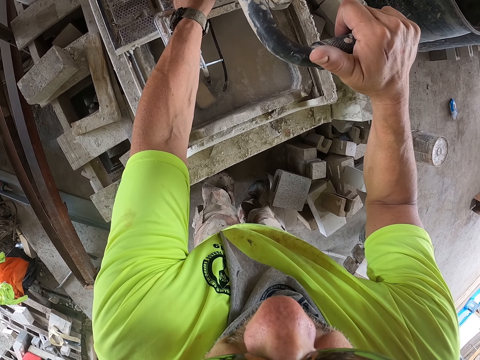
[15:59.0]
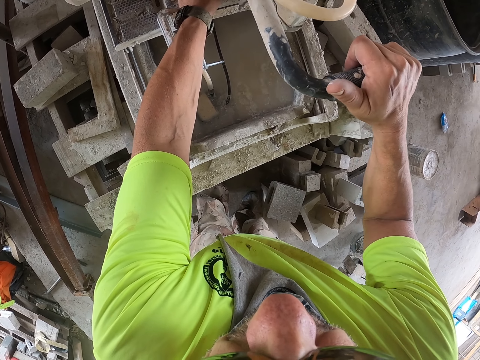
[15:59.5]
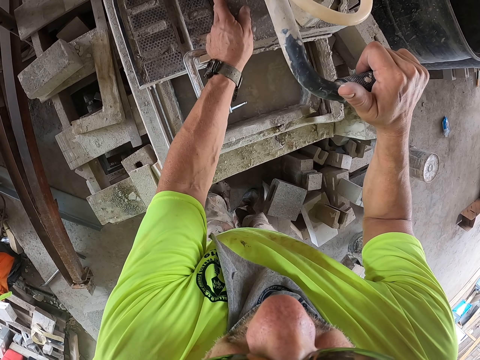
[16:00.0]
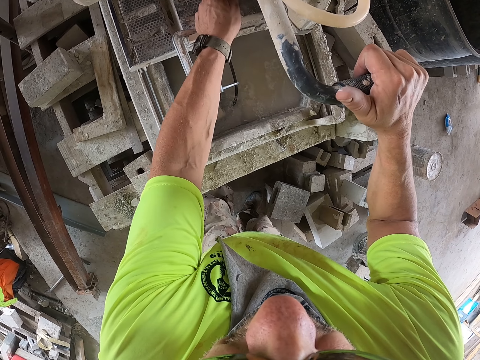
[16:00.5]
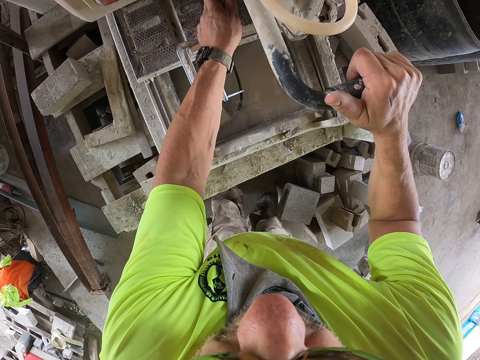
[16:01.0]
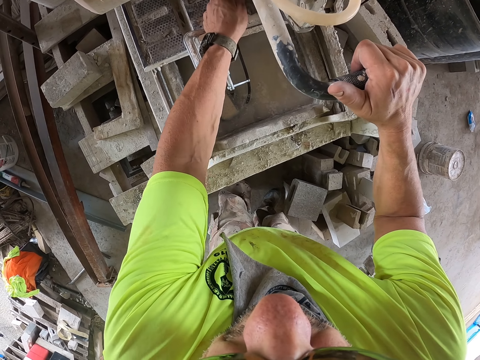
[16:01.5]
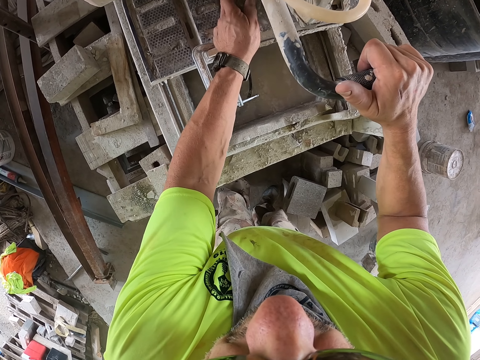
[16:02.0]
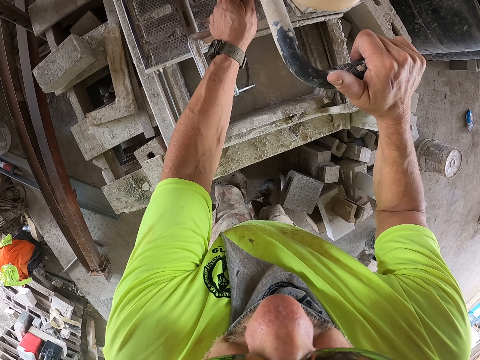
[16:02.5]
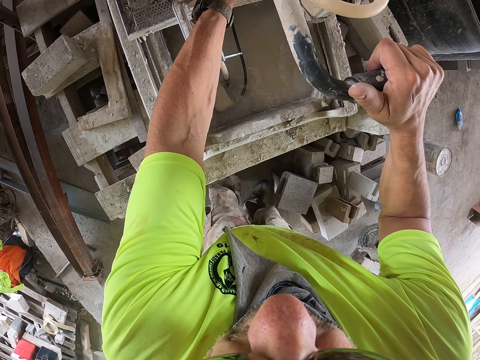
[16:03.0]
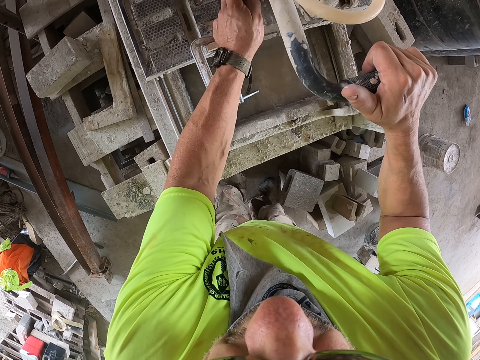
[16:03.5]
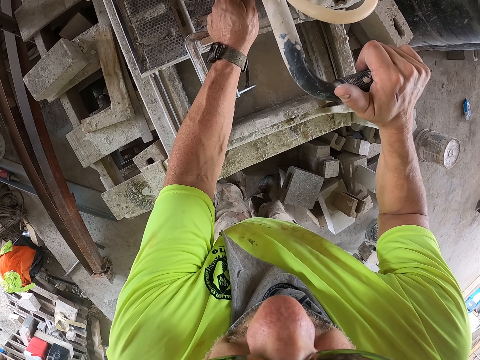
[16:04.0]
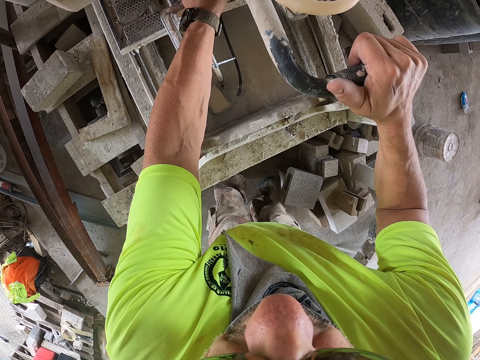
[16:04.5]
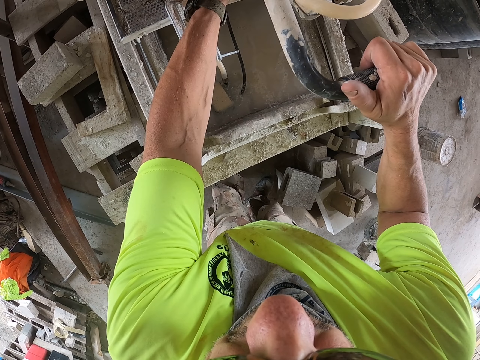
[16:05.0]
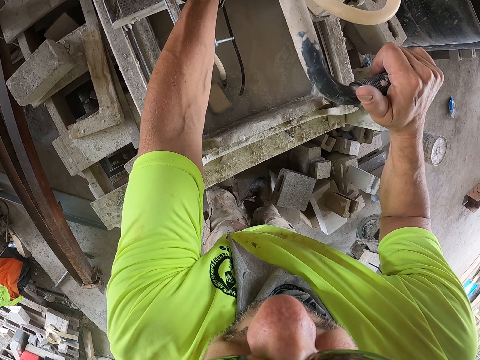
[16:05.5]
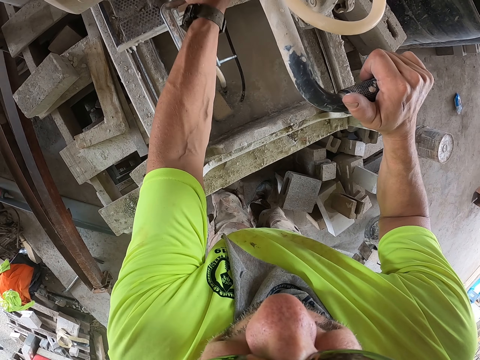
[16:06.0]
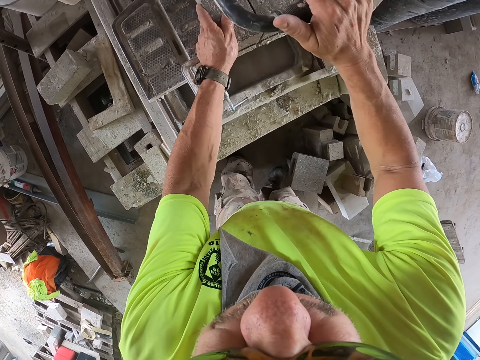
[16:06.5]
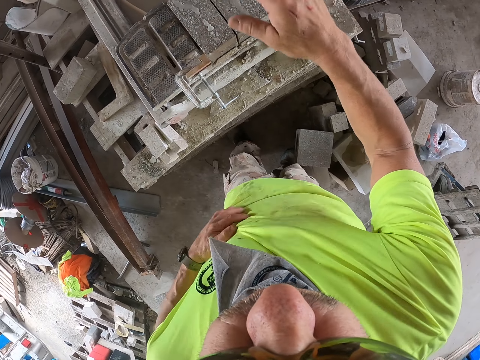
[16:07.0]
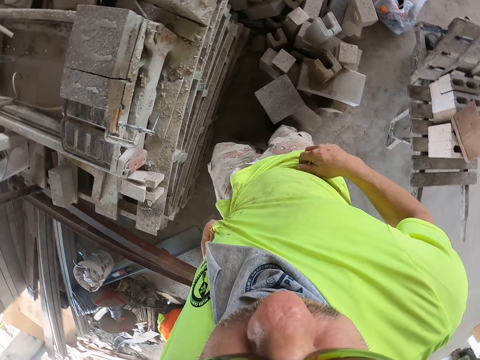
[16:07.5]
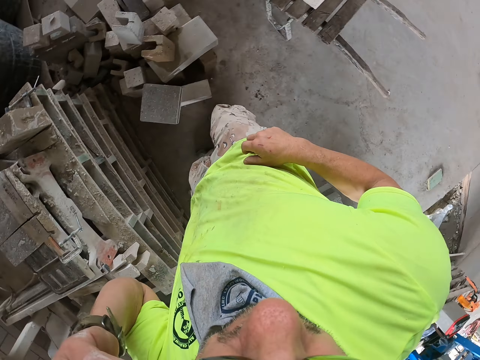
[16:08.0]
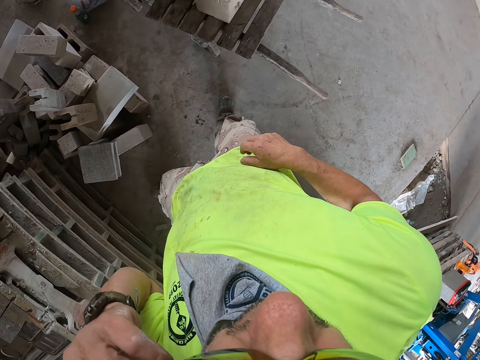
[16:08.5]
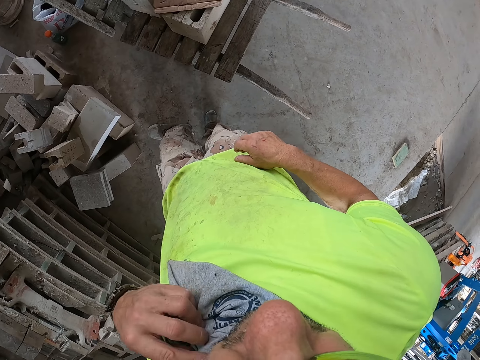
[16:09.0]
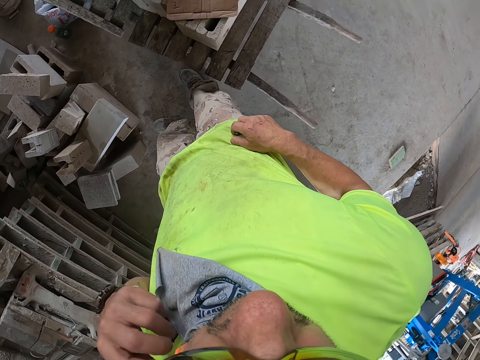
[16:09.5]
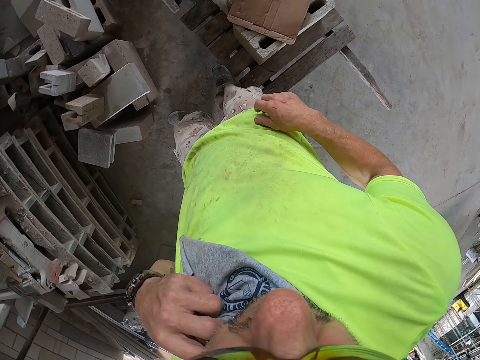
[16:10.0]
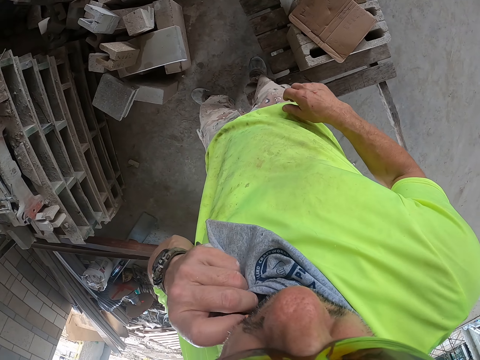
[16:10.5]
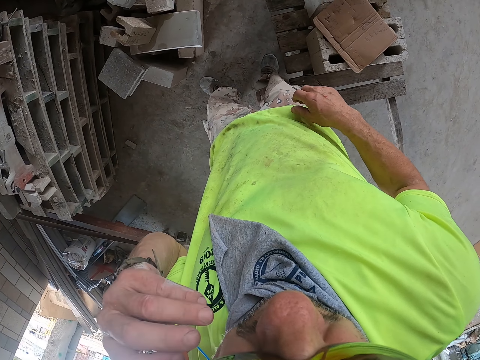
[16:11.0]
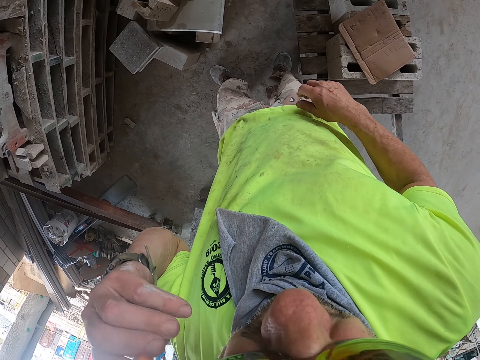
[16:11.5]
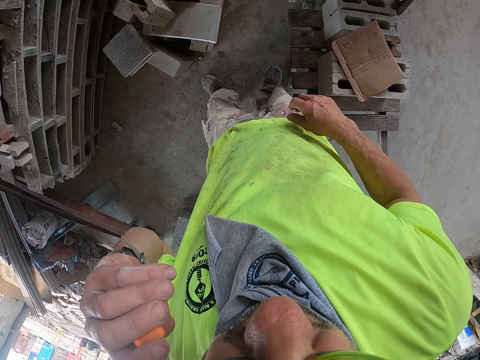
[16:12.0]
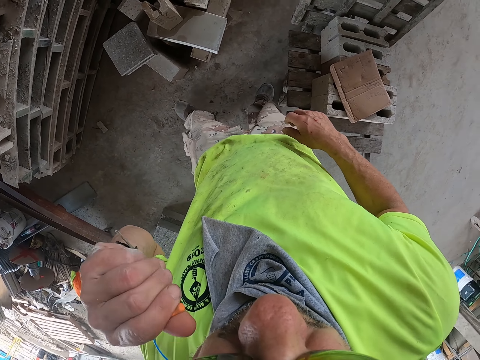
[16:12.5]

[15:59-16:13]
The camera wearer cuts the brick. He touches the T-shirt. He wipes his hands on the shirt. He lifts his hand. He rubs something with the hand.

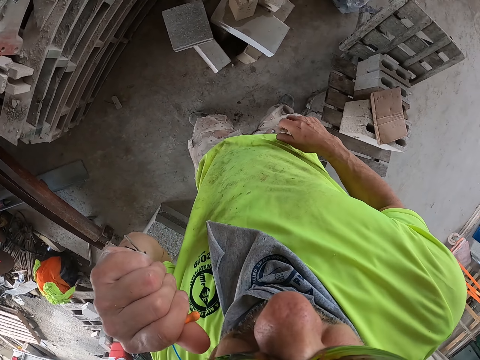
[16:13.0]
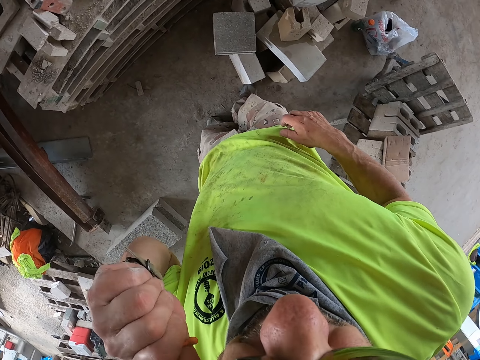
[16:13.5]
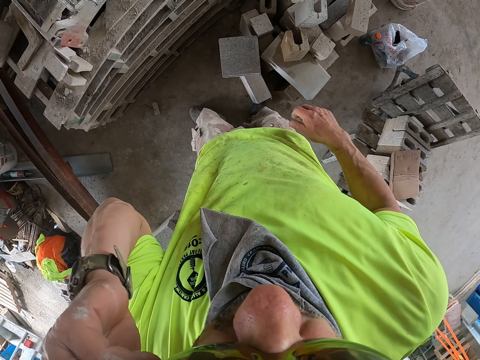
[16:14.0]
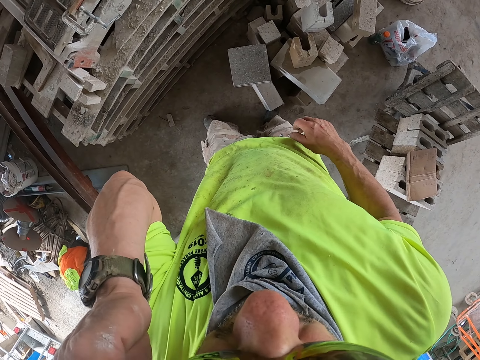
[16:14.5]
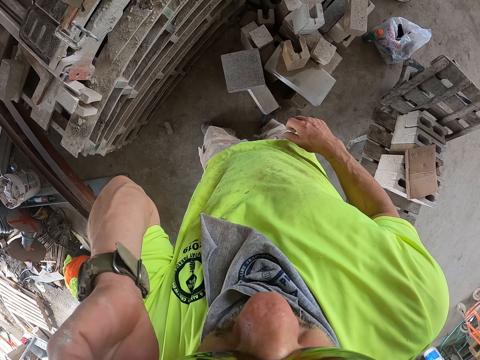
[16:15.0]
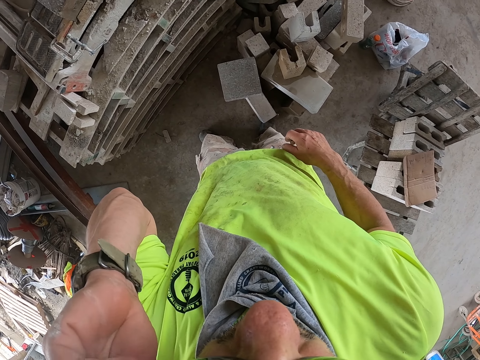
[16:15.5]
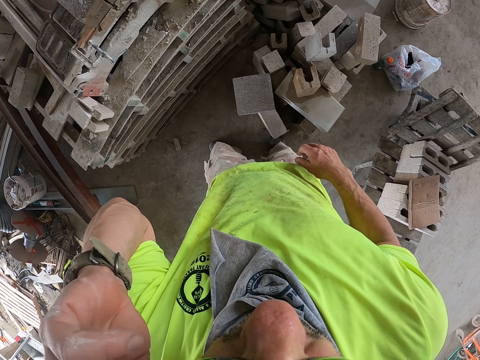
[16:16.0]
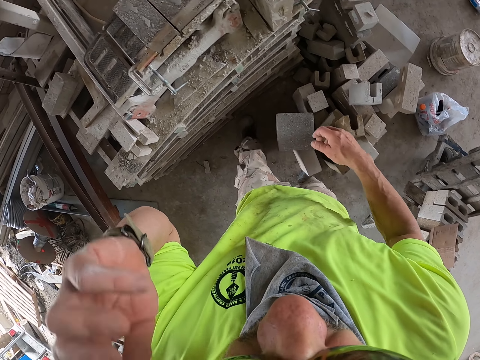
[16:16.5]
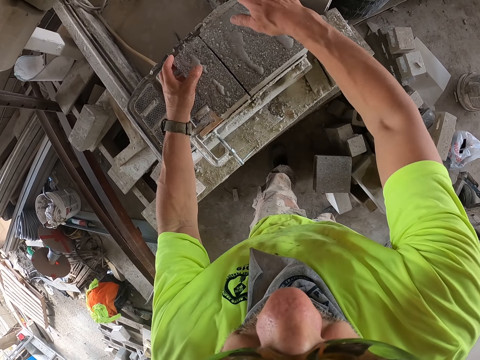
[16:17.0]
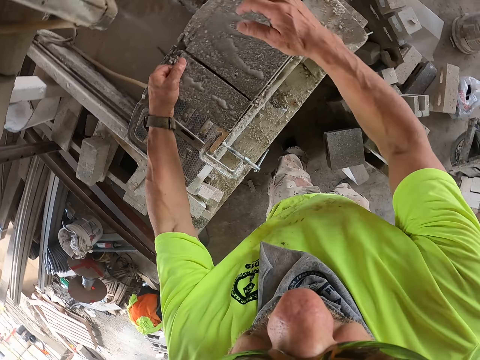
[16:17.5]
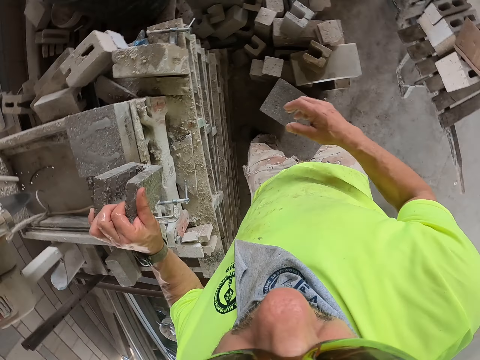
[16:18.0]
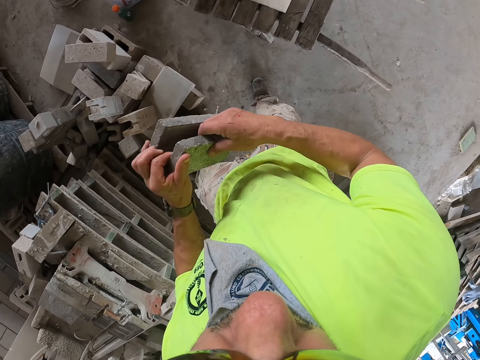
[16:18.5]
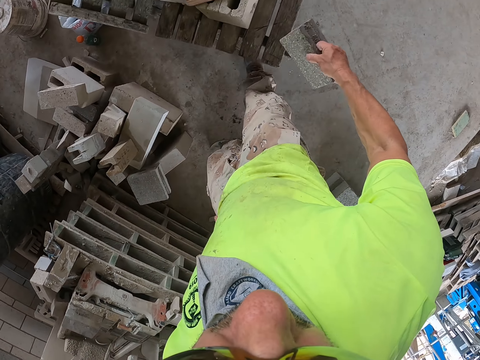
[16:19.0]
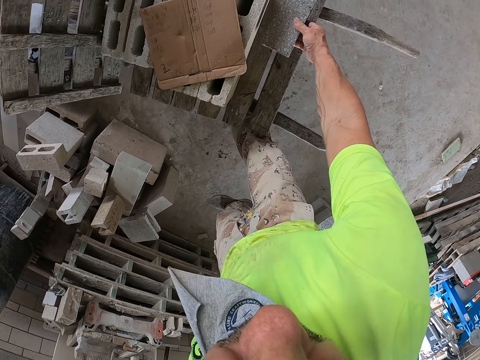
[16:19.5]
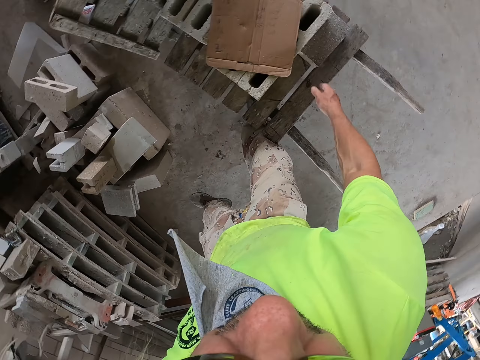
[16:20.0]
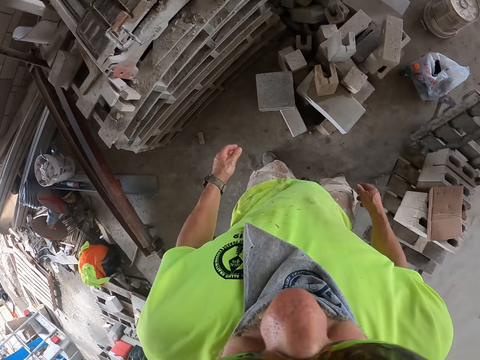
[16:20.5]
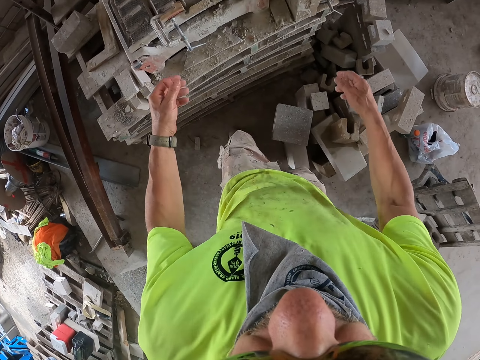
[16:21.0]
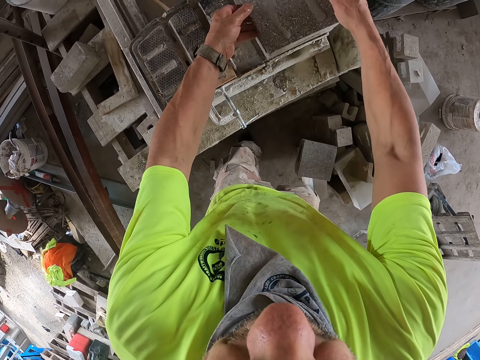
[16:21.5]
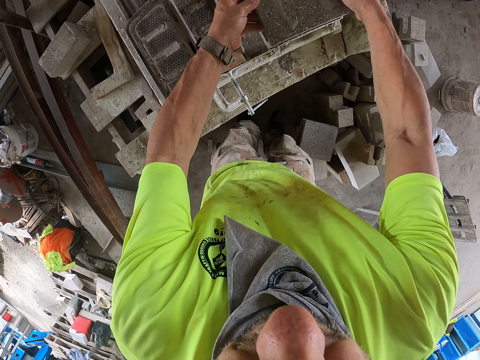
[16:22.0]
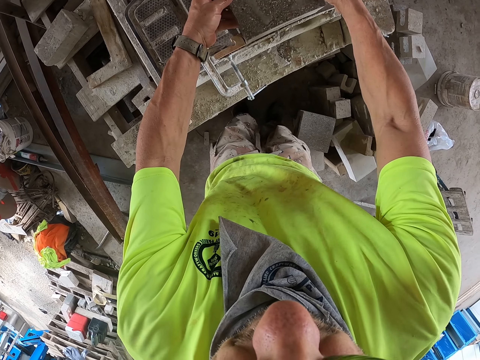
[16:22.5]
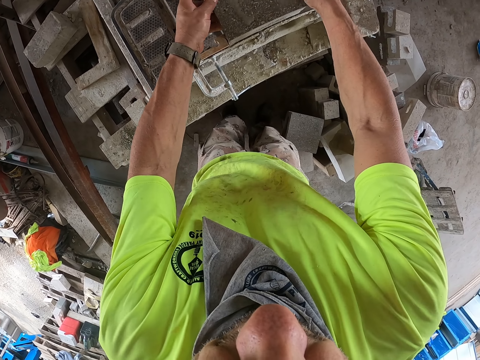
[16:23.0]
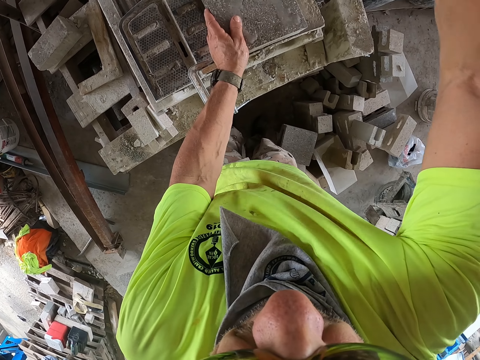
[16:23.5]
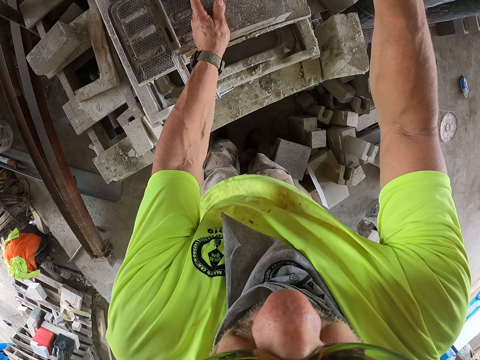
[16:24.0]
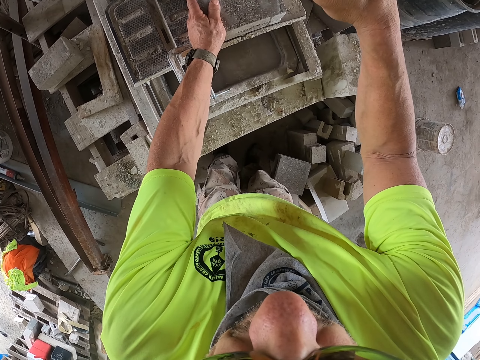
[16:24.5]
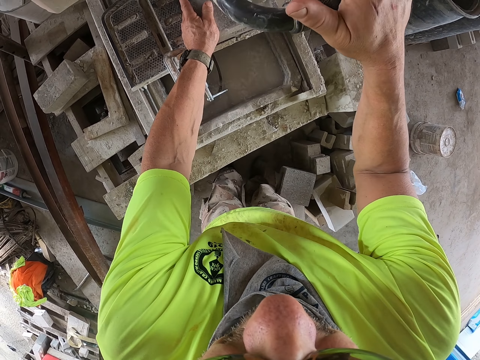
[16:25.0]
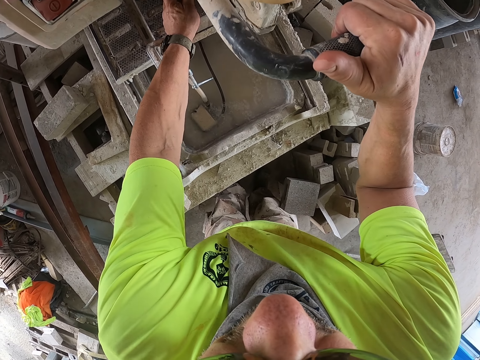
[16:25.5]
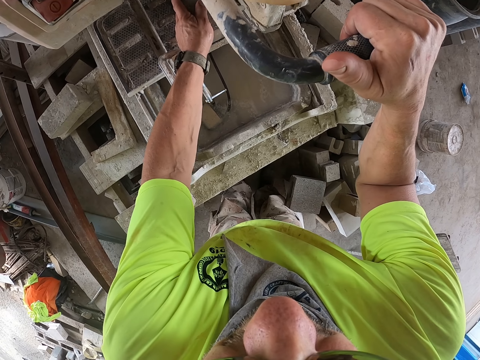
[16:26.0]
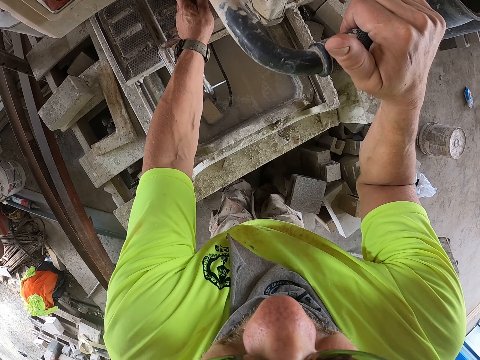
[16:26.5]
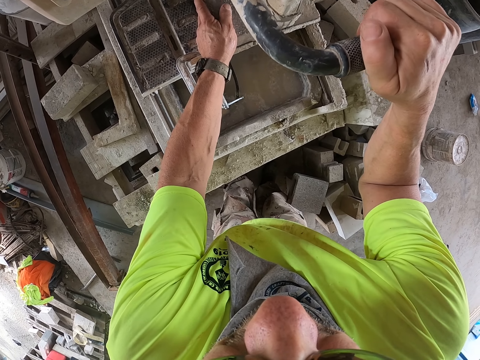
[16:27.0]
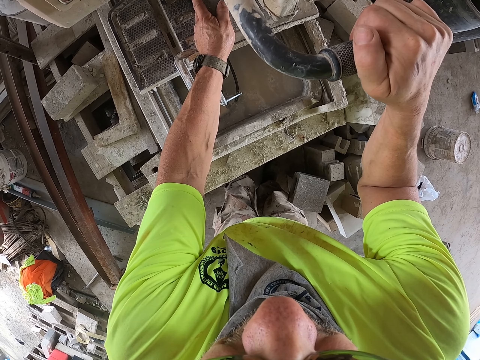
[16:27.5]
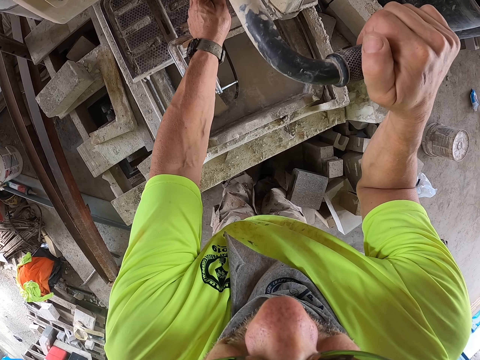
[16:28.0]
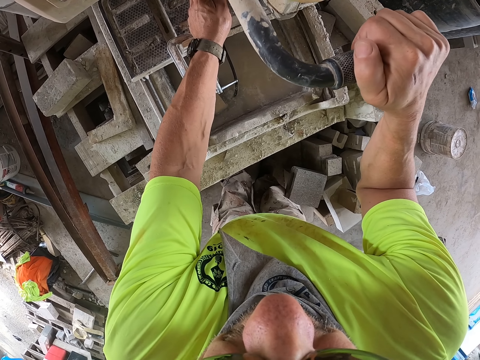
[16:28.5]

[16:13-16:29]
The camera wearer inserts something in the ear. They pick the brick from the machine. They hold the brick. They place the brick on the other hand. They hold the brick with the other hand. They place the brick on the cart. They adjust the brick in the machine. They hold the brick. They move the brick. They hold the brick cutter. They cut the brick with the machine.
